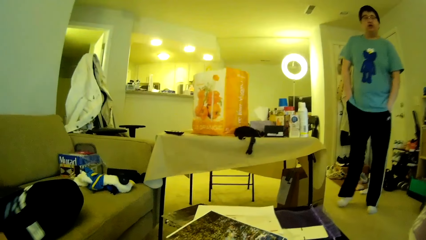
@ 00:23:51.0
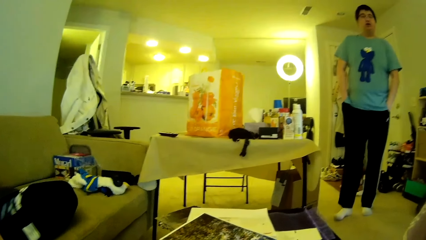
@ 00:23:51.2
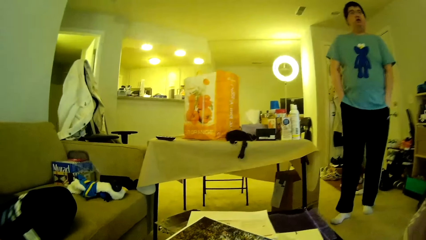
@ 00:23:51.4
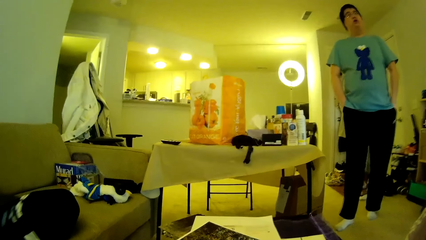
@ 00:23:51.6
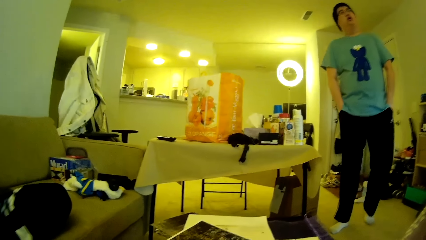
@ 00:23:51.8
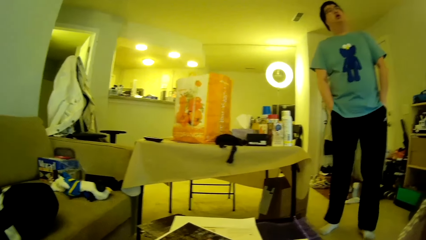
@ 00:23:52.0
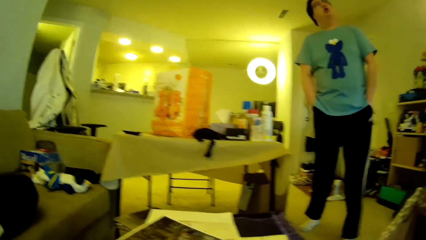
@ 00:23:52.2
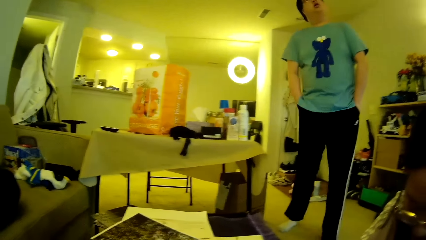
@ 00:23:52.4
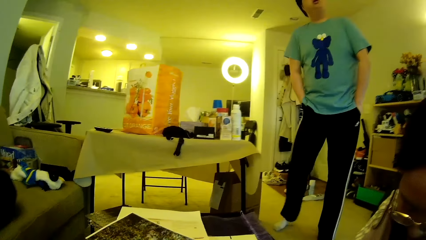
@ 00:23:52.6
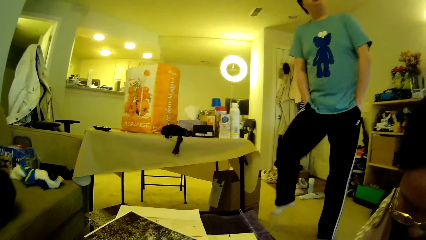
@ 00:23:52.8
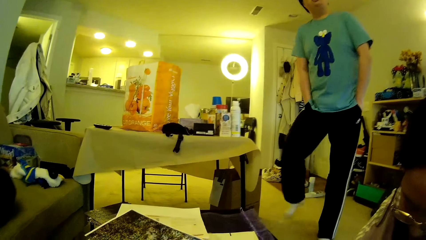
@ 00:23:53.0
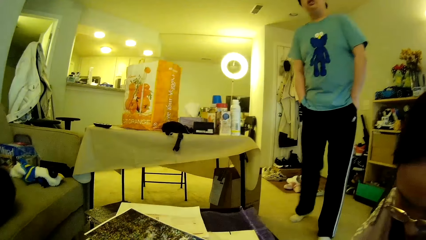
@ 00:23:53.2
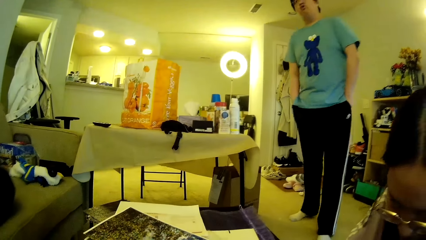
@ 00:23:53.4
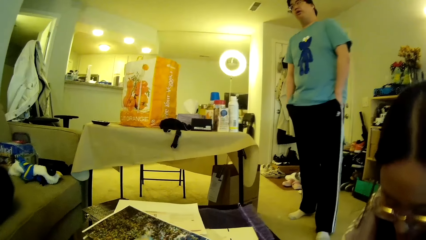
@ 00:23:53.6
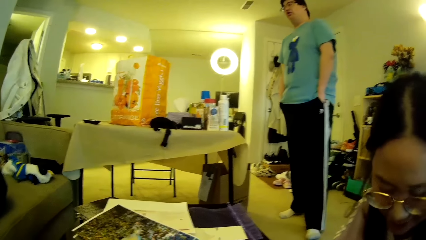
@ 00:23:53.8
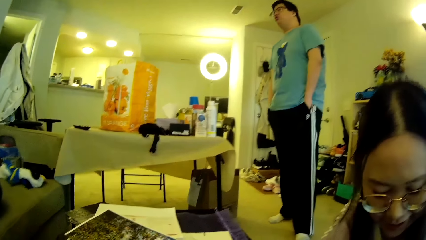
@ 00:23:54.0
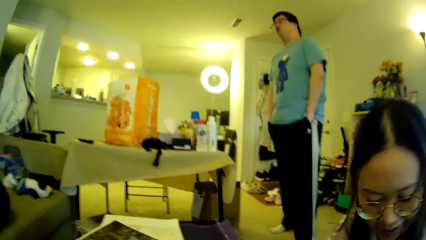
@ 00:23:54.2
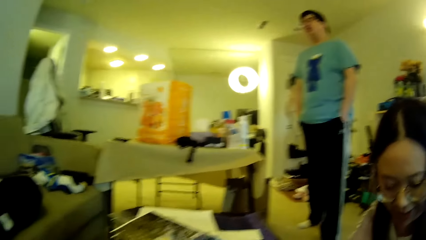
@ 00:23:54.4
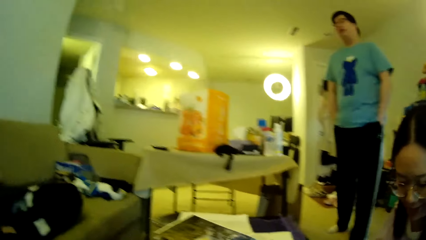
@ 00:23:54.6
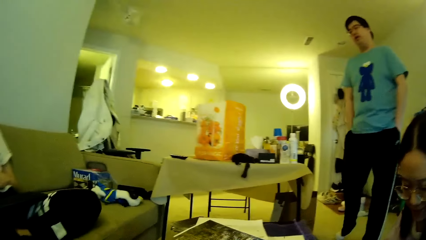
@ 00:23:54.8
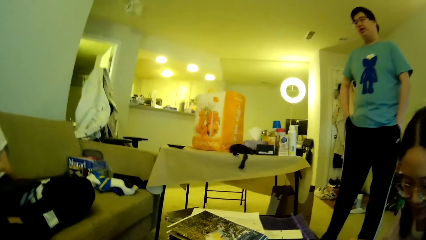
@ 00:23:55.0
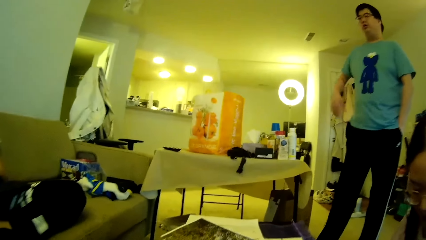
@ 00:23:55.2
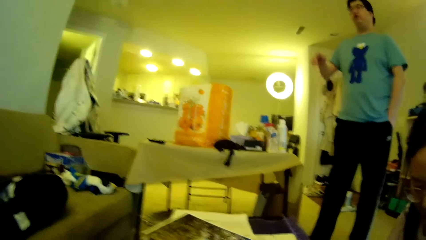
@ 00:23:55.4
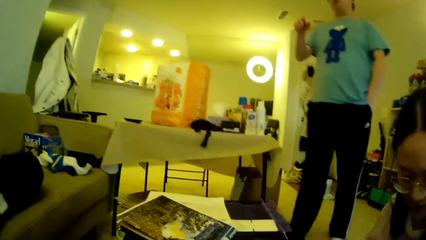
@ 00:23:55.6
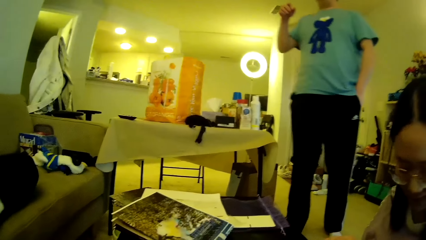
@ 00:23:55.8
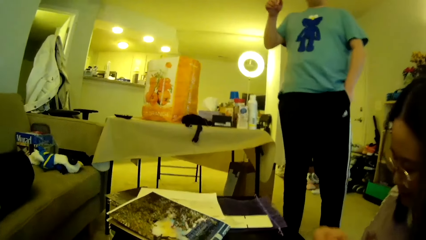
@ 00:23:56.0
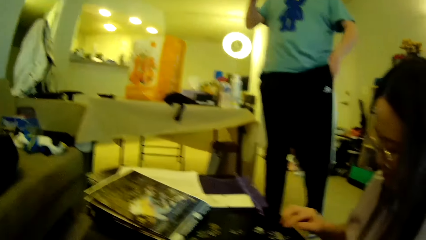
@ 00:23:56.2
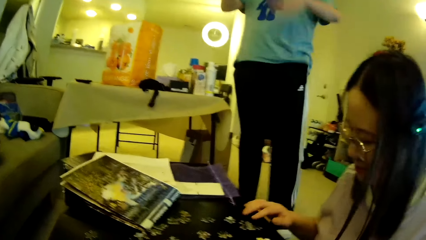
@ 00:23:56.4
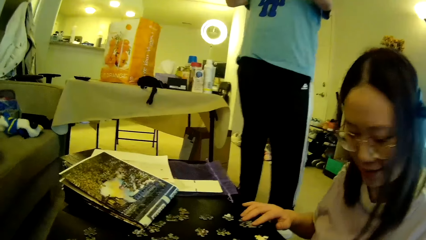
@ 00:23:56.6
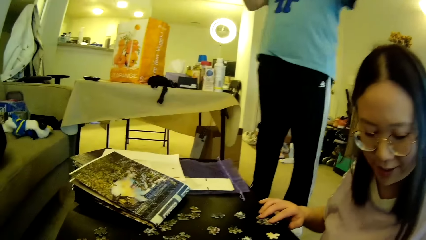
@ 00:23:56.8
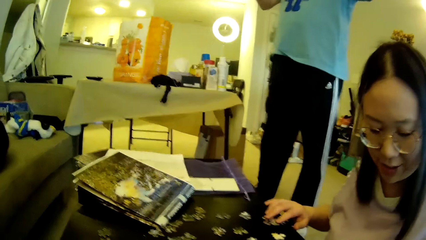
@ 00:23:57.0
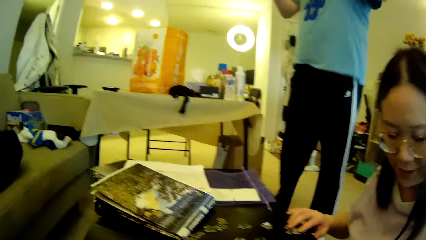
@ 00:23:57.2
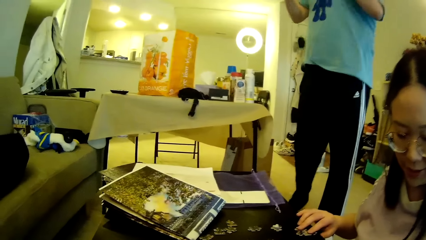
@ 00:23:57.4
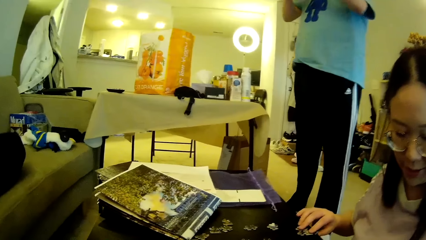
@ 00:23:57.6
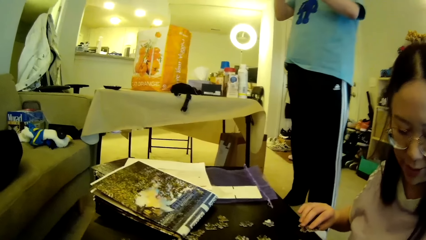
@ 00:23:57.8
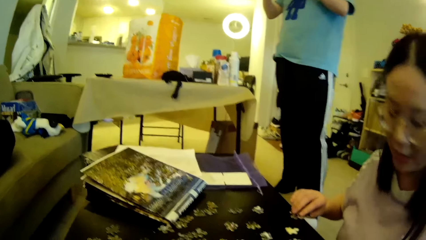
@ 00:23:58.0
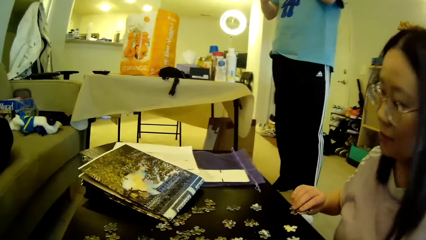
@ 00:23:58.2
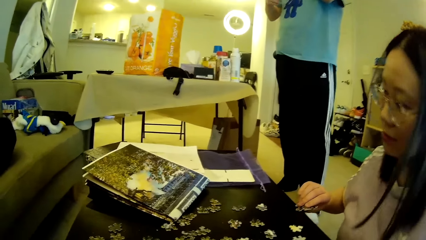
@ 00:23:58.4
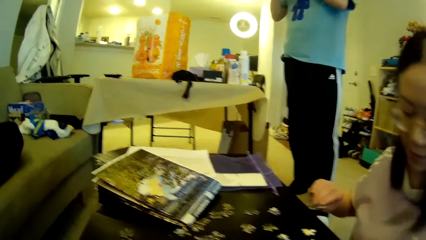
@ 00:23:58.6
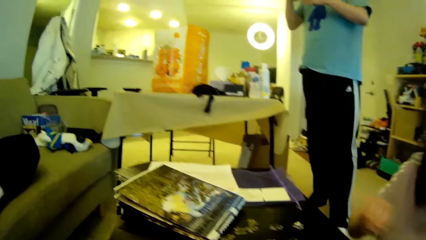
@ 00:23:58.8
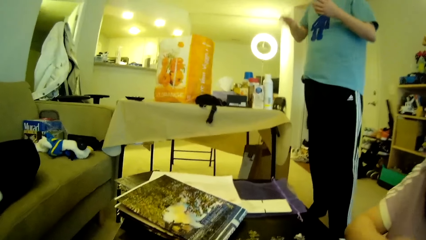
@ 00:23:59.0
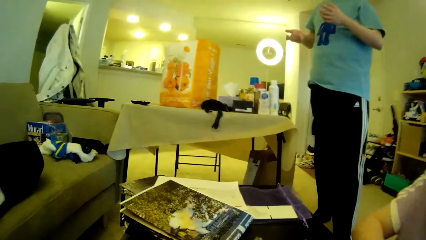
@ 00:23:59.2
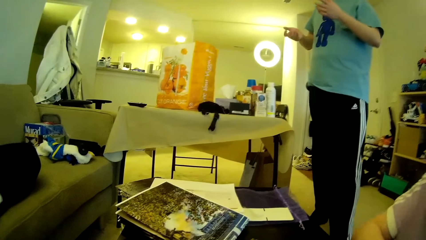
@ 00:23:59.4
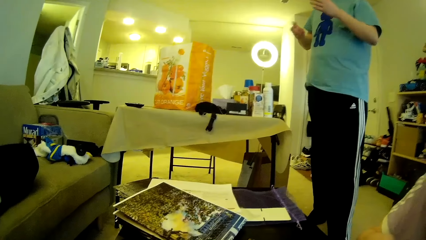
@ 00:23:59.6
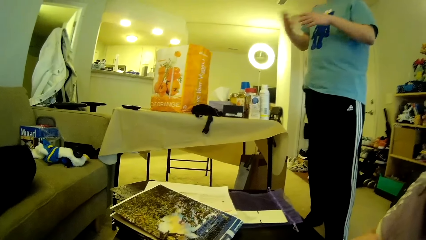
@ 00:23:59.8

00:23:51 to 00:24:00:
A man walks around in the house and moves the legs. The man lifts the hand and gestures with a hand. A lady looks around. The man gestures with hands and demonstrates with the hands.

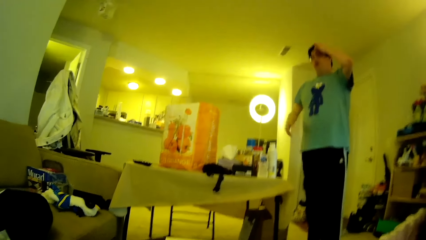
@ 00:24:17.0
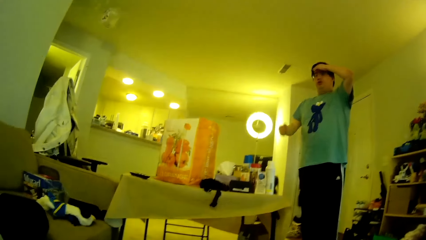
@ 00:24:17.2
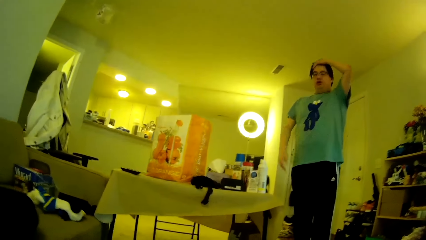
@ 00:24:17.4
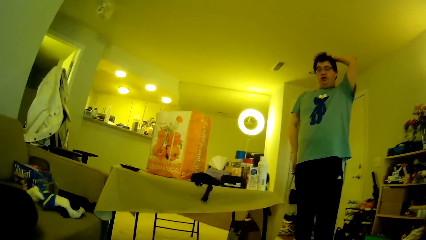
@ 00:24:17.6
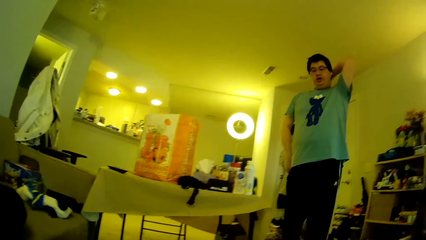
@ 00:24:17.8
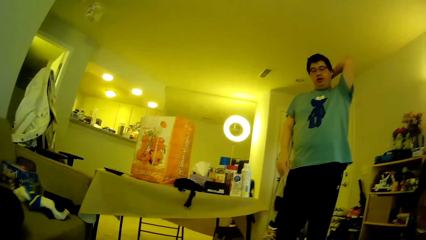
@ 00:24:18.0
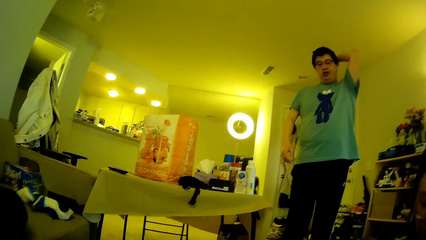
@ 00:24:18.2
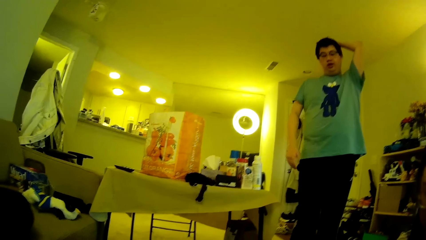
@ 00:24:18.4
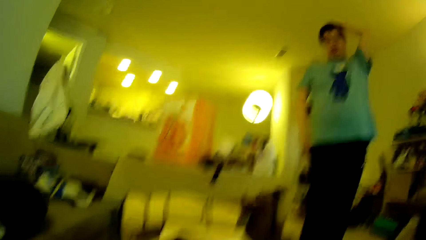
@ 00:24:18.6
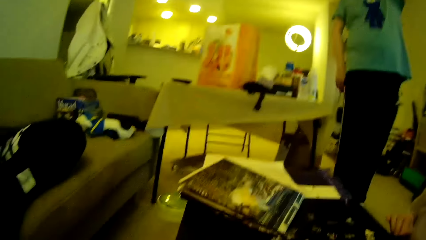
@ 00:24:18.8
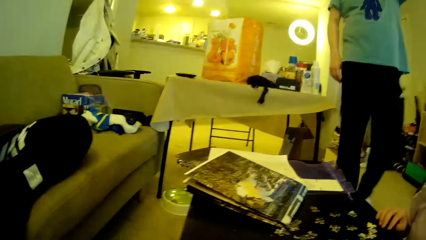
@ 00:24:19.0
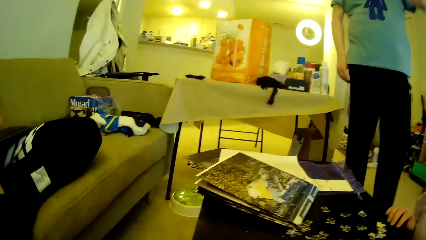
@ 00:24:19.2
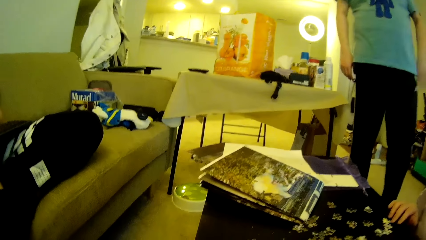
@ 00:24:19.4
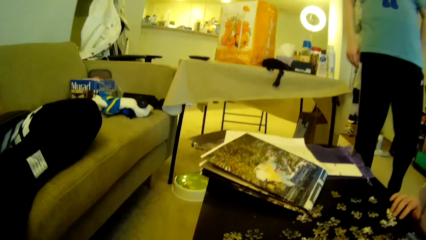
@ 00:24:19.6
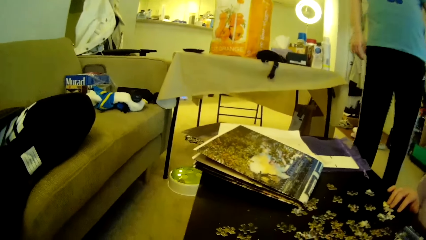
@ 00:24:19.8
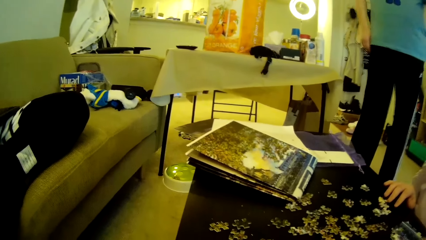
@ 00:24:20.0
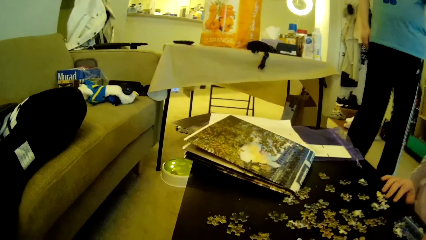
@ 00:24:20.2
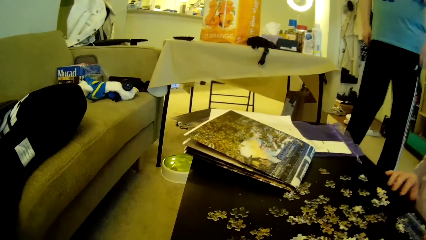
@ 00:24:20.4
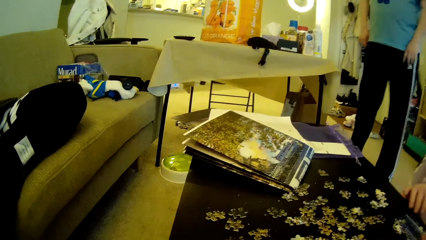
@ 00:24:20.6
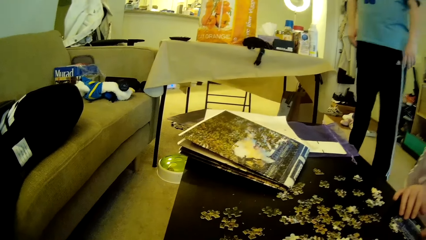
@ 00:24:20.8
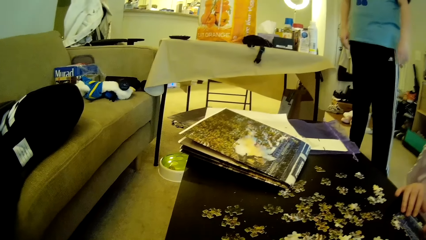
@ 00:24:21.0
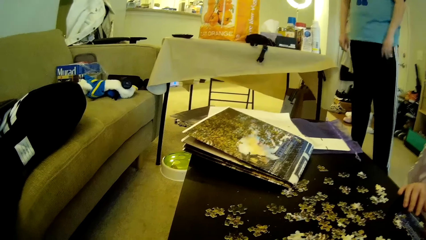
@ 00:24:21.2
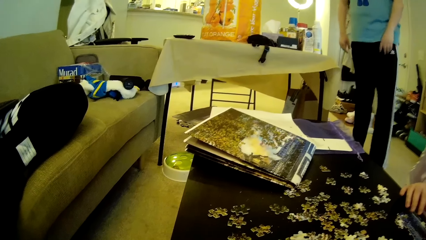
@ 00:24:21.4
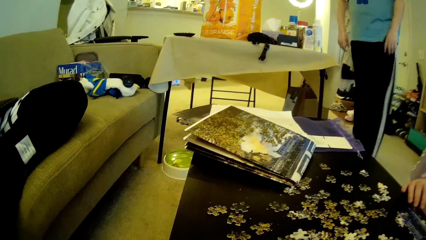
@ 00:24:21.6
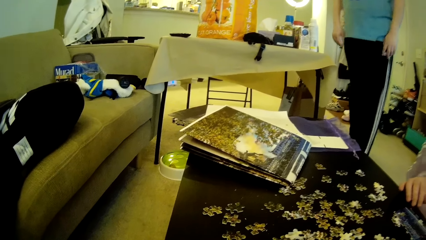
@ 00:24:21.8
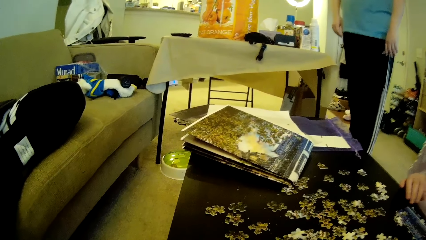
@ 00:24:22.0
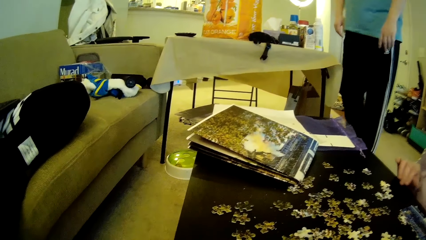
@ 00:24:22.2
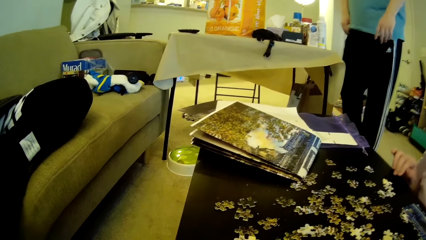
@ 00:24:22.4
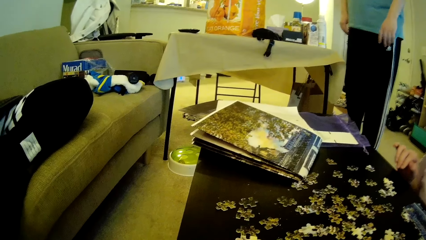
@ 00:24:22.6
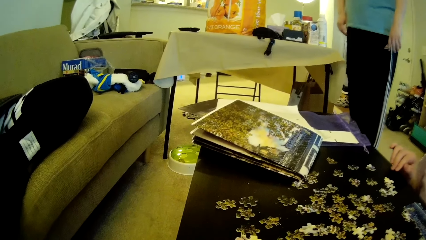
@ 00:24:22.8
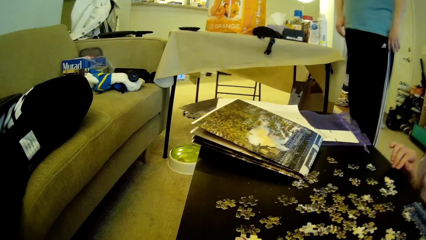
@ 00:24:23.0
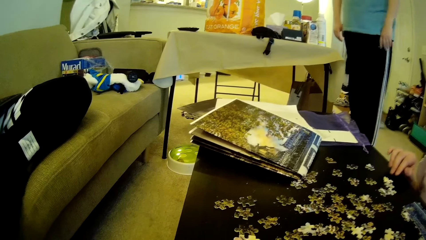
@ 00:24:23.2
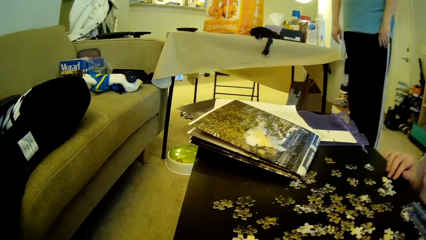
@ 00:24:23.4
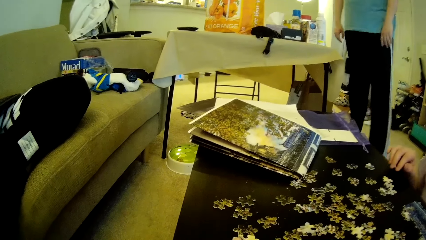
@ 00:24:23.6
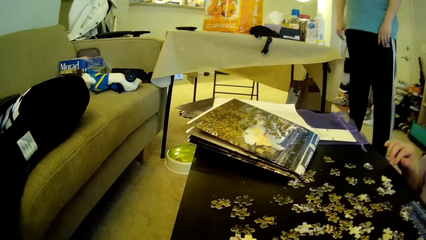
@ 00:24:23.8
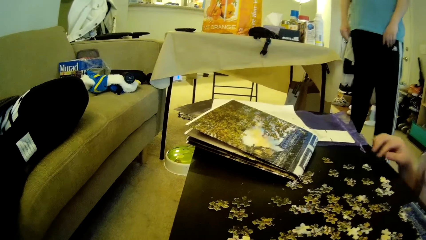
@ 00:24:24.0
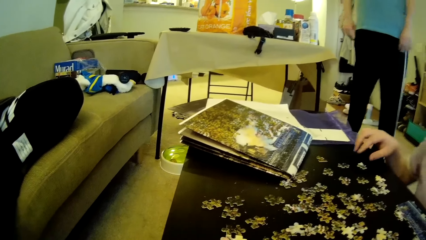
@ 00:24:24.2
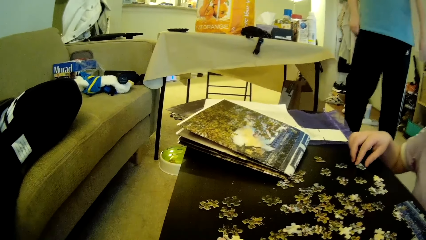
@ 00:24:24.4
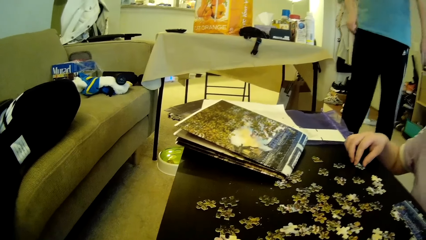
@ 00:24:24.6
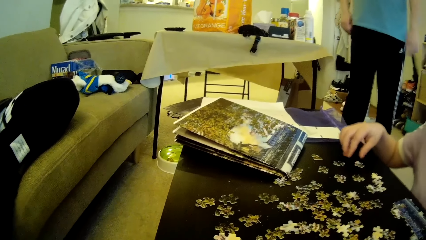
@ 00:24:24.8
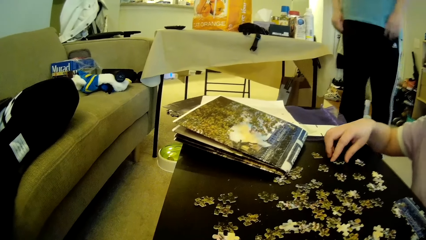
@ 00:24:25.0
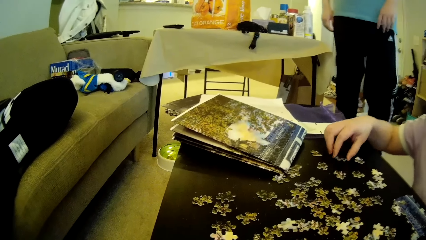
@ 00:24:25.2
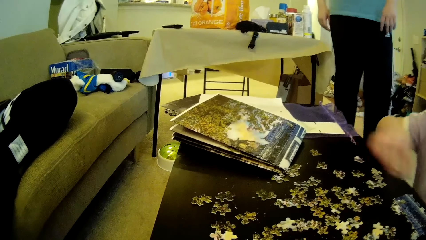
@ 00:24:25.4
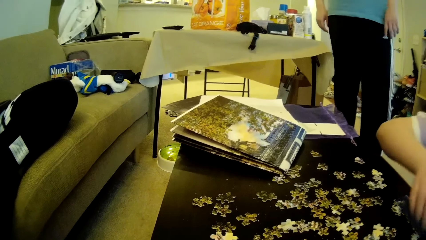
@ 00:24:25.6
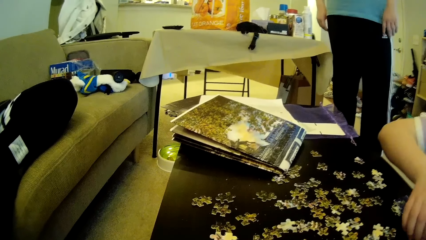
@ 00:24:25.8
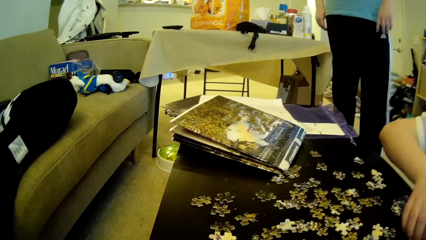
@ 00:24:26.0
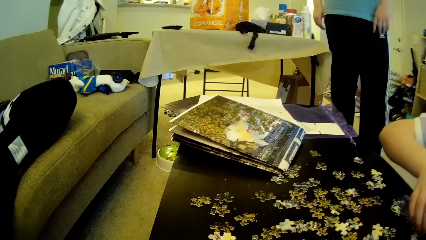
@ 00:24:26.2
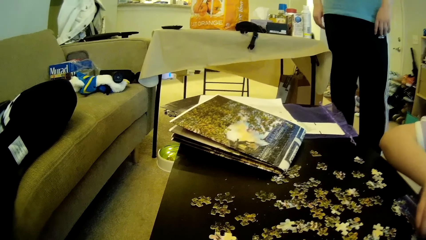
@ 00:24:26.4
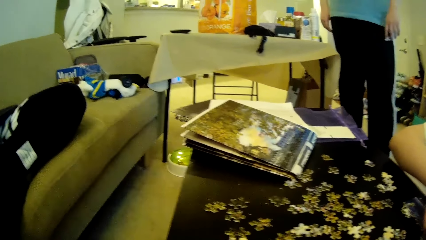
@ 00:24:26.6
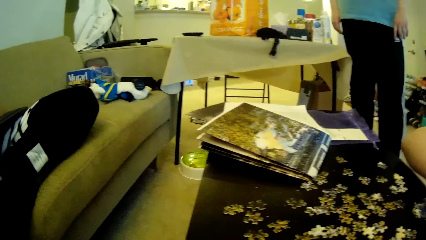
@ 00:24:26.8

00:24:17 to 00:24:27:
A man adjusts the hair using the left hand. The man steps forward. A lady moves the hand. The man moves the legs. The lady touches a puzzle piece on the table and moves the model piece. The lady picks up a puzzle piece on the table. The camera wearer looks around. The lady fixes the puzzle piece on a puzzle pattern.
